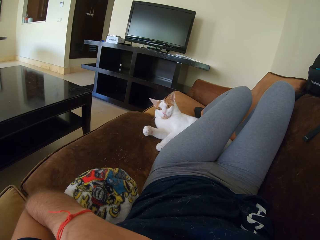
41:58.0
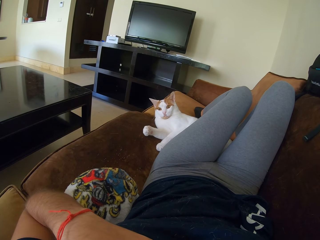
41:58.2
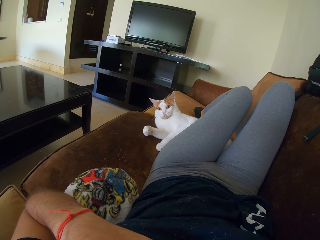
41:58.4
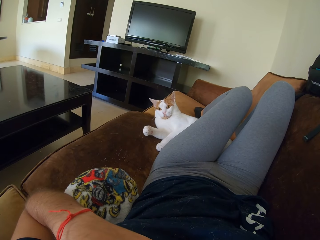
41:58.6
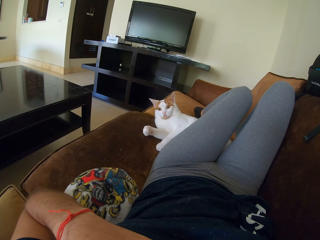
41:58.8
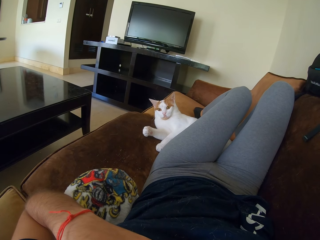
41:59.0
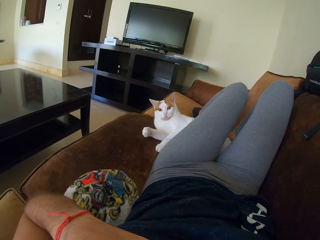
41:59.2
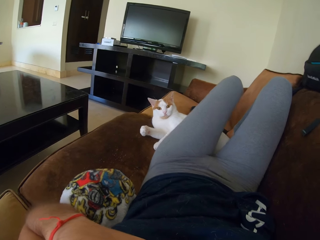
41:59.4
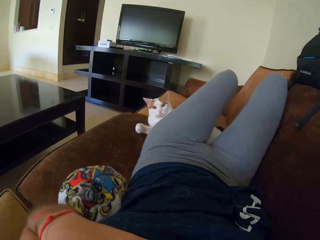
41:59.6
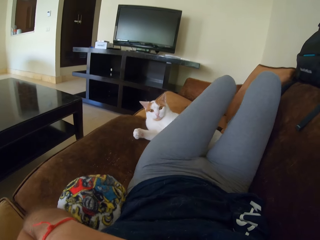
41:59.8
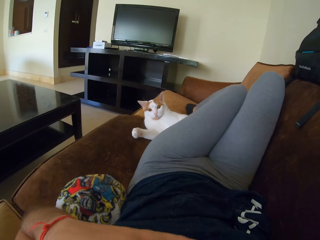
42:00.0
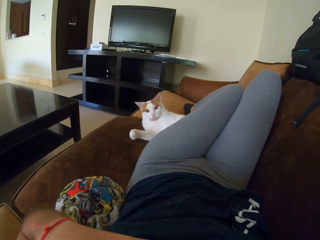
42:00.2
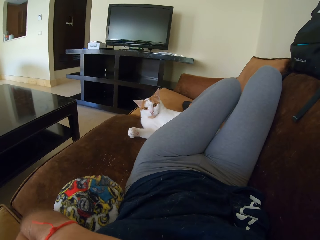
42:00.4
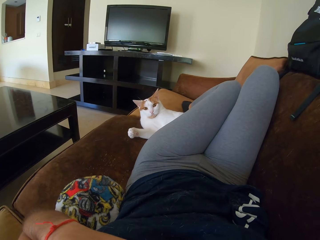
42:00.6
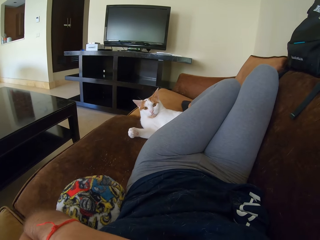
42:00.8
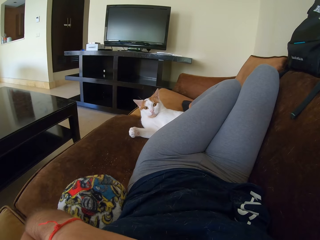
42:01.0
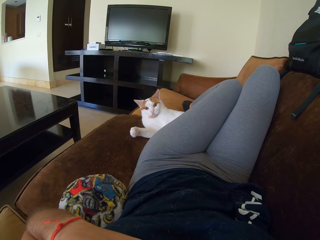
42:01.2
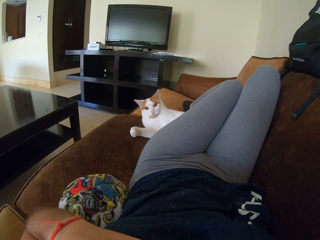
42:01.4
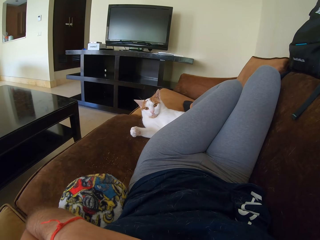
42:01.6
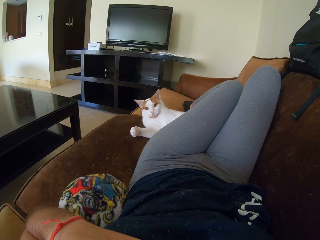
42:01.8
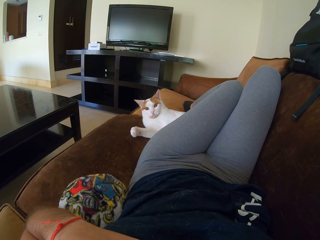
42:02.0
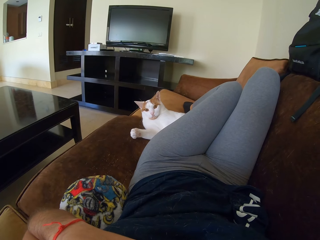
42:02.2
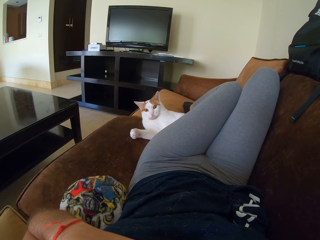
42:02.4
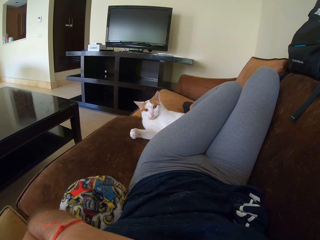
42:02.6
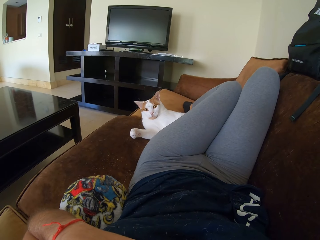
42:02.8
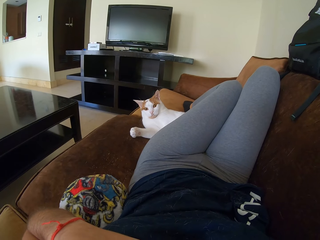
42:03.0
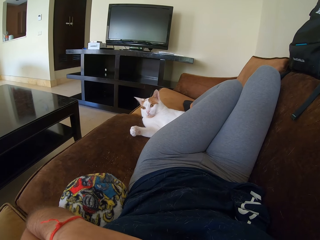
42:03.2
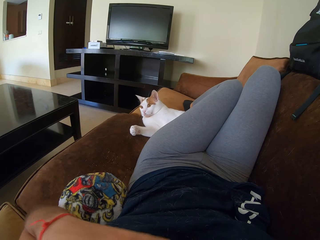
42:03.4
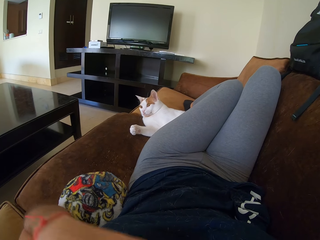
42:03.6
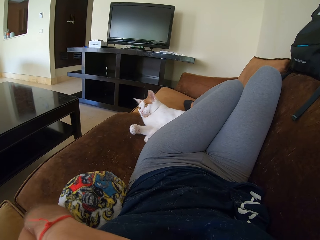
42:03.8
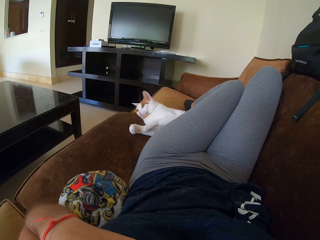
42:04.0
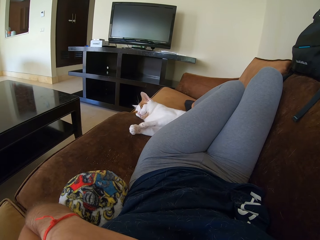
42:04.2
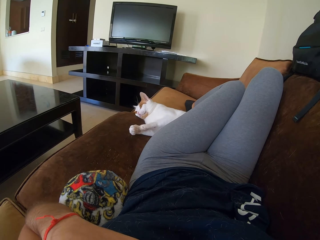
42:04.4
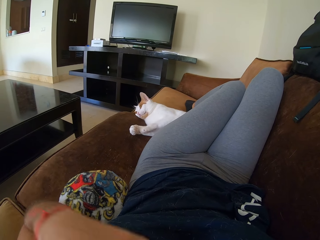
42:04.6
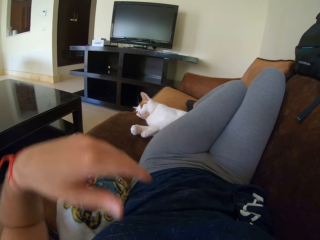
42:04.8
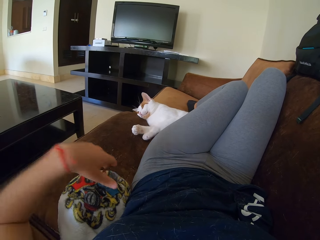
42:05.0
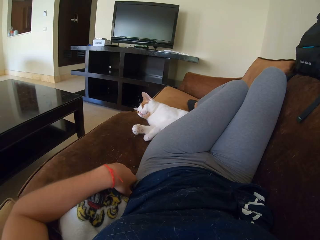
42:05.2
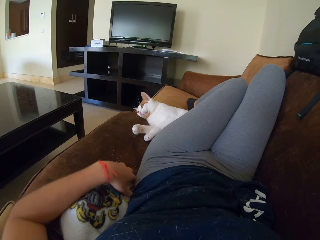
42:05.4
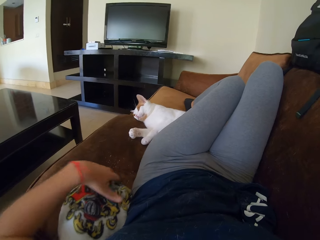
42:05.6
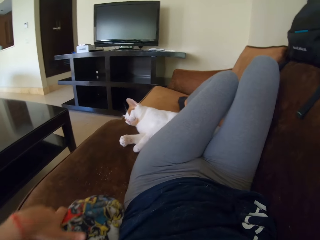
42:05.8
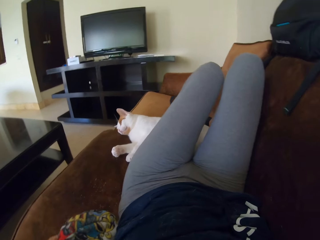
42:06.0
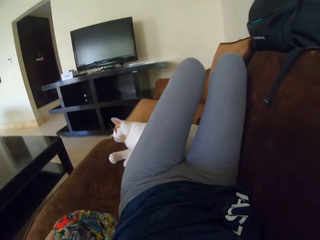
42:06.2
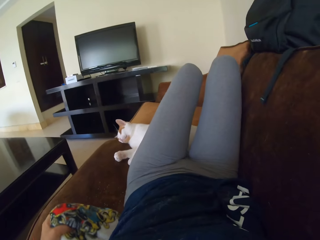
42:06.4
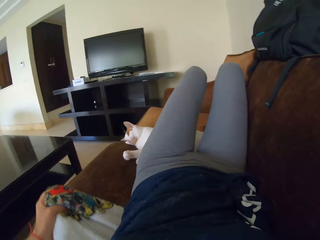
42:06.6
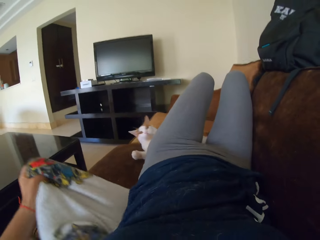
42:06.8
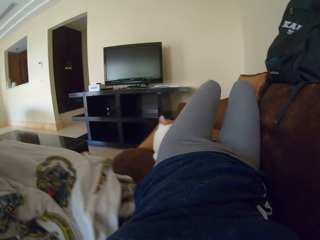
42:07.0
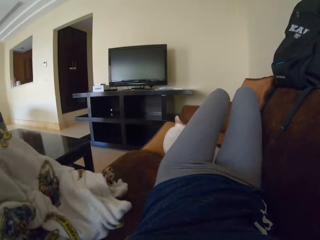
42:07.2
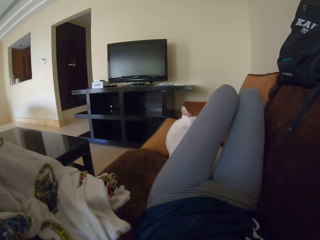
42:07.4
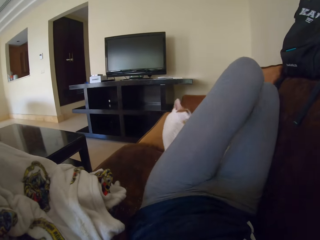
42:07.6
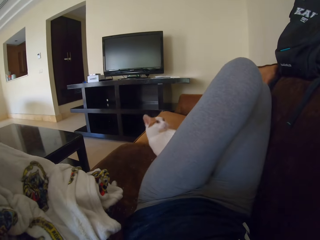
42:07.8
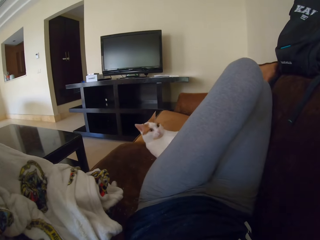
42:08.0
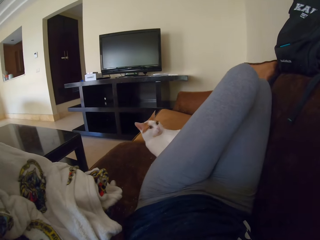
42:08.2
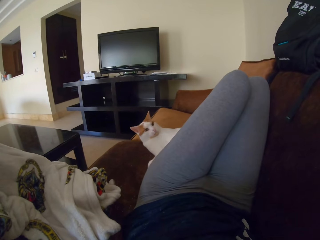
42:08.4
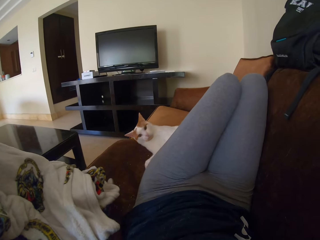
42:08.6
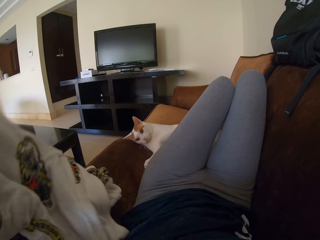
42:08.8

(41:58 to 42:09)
The camera wearer touches the chest. She pulls a blanket under her back on the sofa.

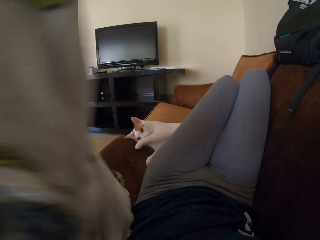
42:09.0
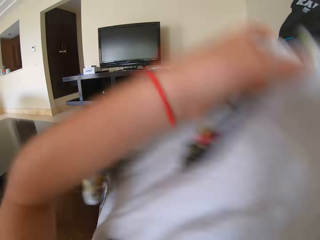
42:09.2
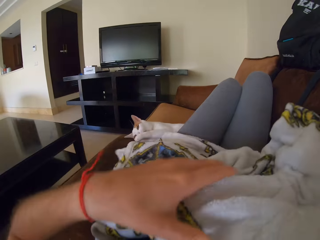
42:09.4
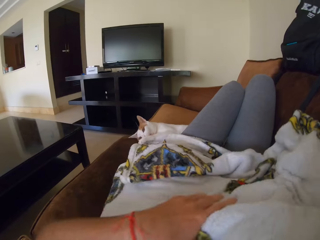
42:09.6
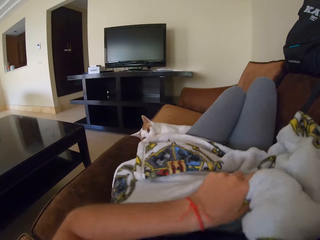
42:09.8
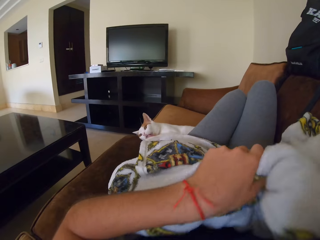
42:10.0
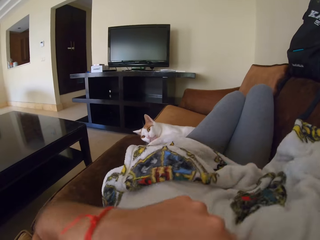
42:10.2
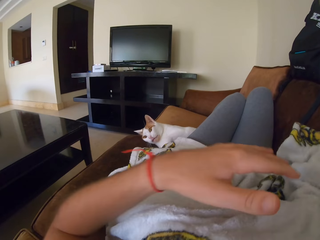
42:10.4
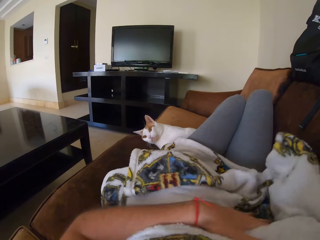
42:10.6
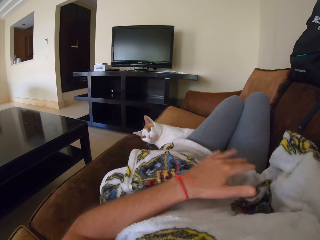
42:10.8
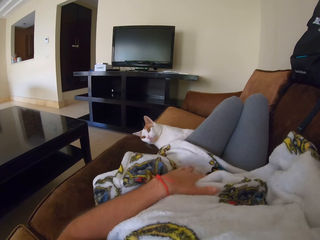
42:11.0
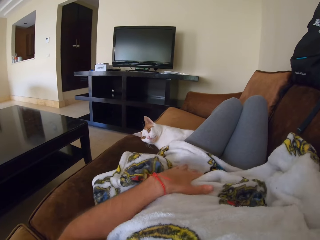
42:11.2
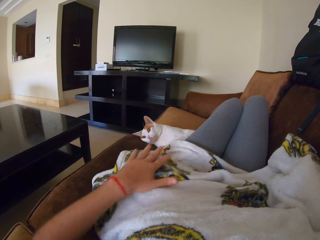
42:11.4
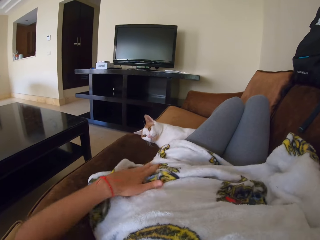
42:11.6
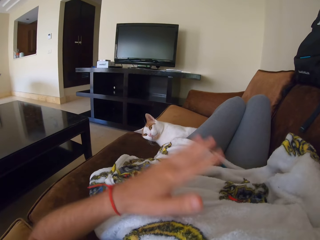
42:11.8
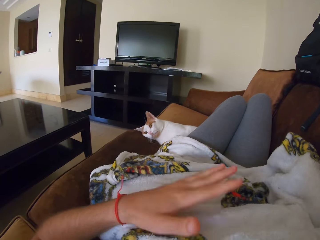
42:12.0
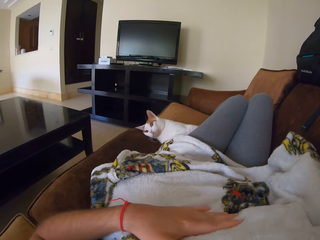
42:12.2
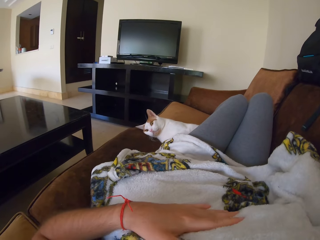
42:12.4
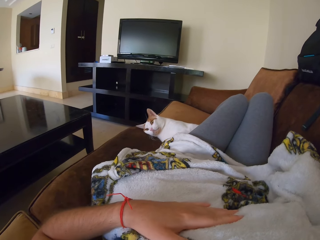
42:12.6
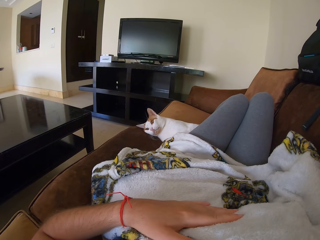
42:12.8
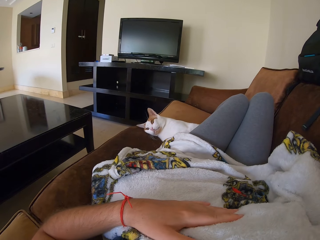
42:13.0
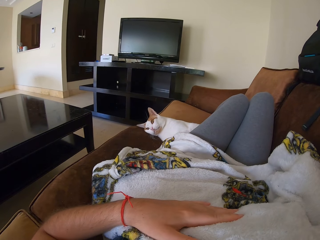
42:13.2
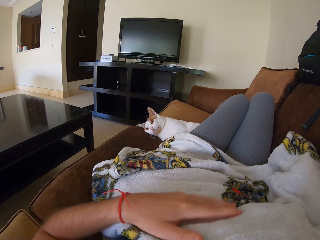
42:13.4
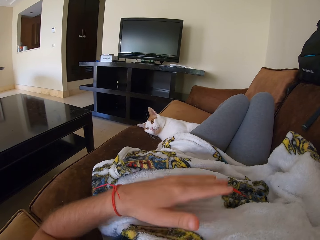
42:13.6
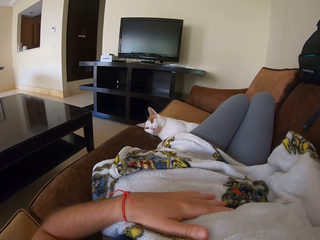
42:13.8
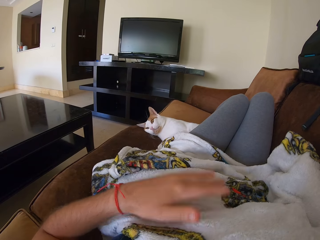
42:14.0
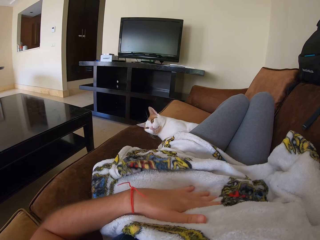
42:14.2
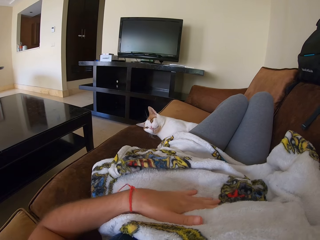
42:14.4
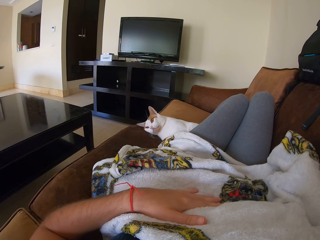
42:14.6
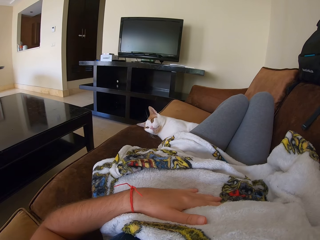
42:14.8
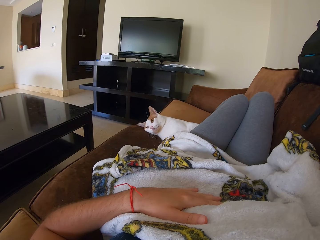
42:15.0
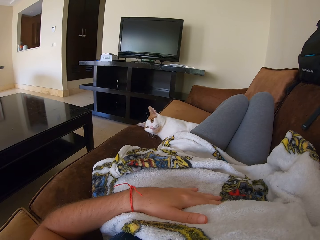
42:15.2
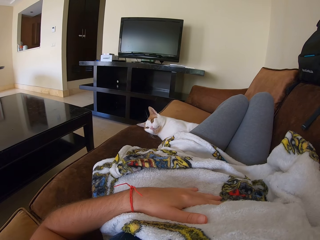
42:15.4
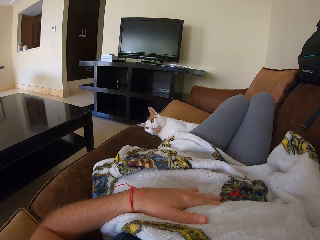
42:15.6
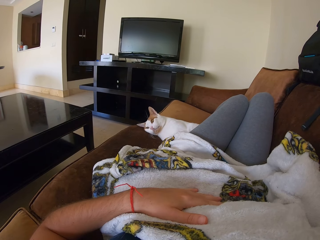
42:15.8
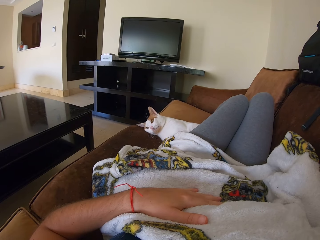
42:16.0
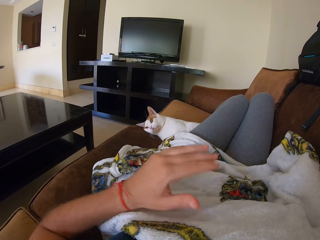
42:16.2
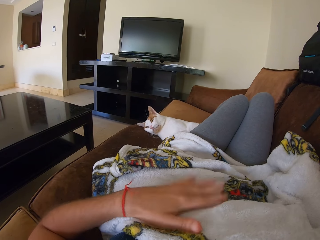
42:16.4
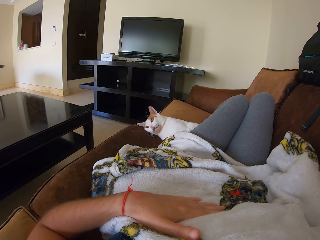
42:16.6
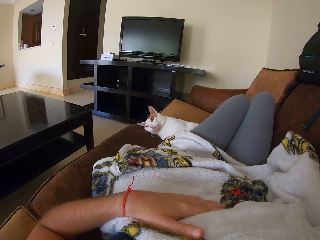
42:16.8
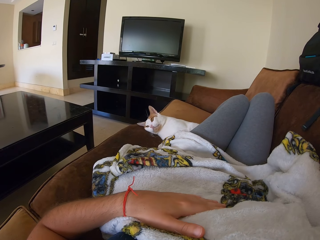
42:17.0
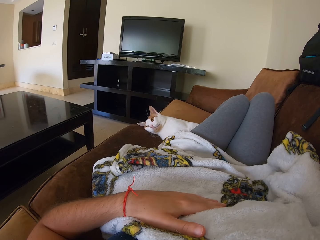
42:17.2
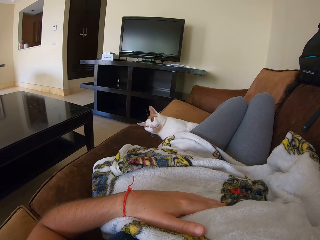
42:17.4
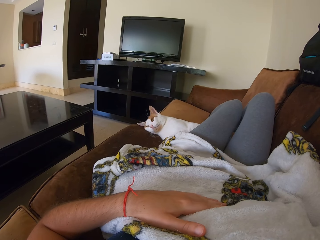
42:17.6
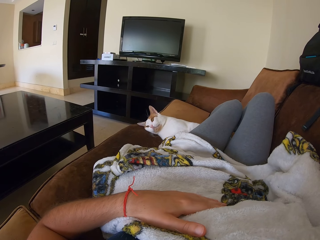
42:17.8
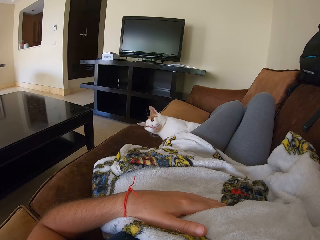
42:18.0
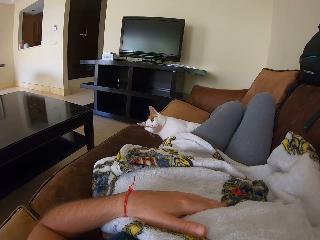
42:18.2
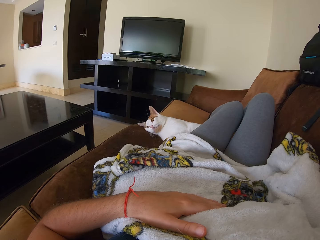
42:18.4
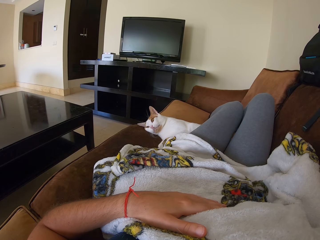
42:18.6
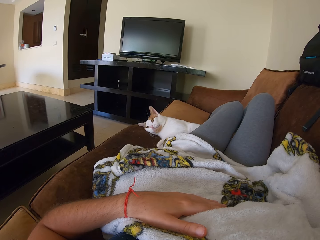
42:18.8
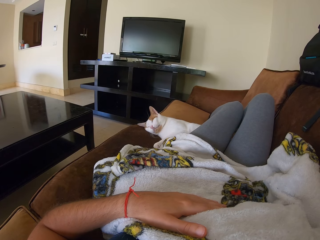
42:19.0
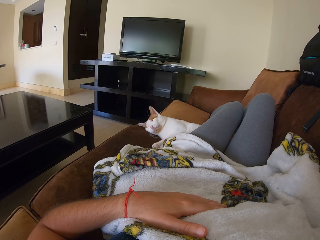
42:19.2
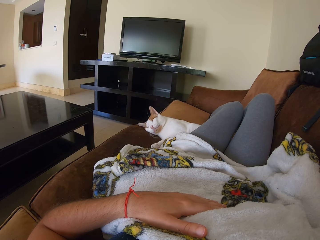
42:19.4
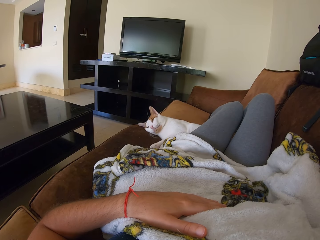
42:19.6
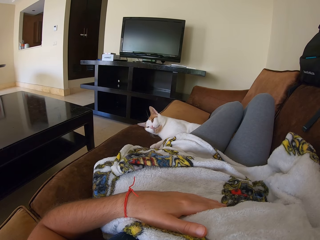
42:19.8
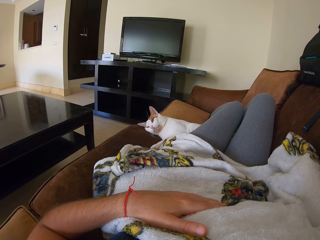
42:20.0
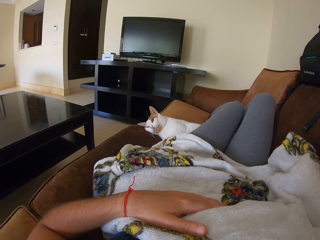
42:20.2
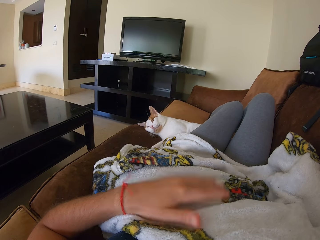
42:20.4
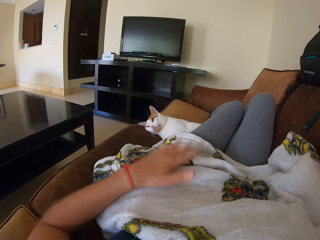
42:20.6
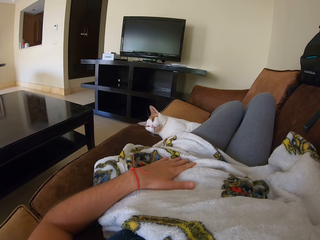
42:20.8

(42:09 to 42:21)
The camera wearer covers herself with the blanket. She taps the blanket on her. She touches the chest repeatedly.
